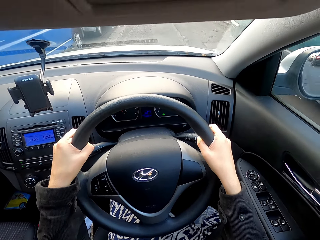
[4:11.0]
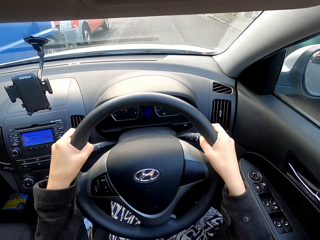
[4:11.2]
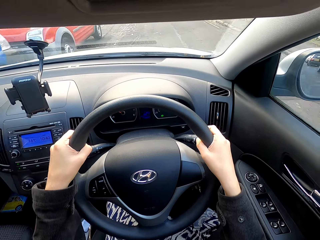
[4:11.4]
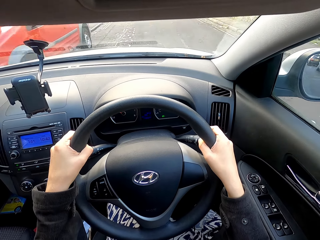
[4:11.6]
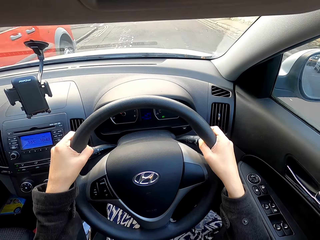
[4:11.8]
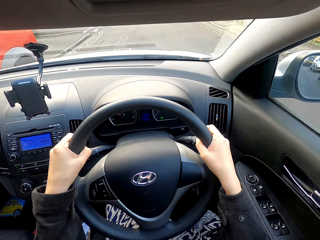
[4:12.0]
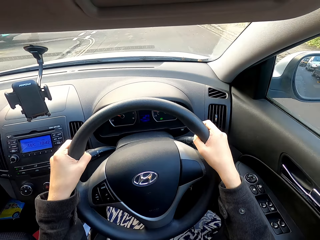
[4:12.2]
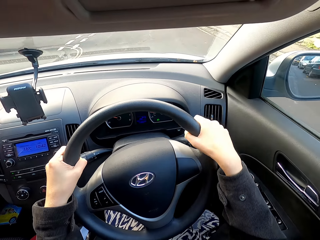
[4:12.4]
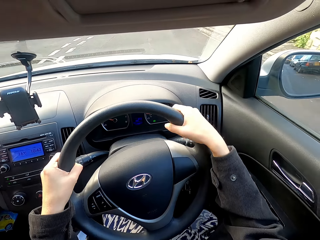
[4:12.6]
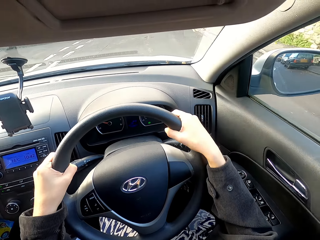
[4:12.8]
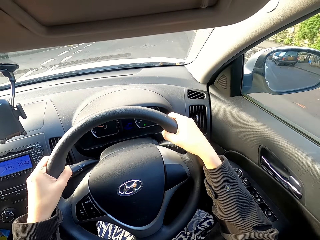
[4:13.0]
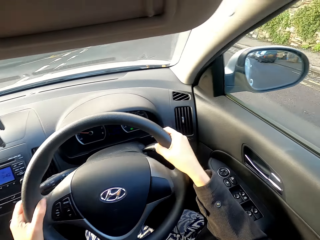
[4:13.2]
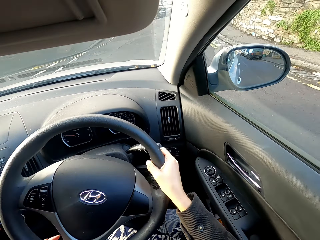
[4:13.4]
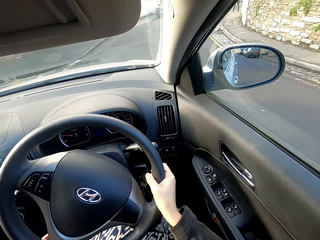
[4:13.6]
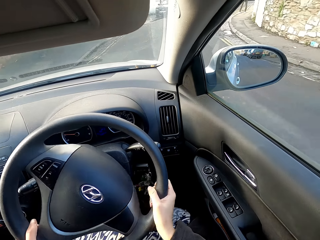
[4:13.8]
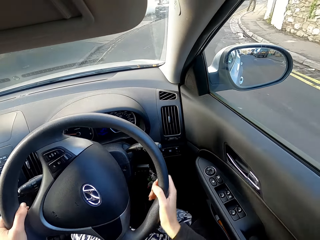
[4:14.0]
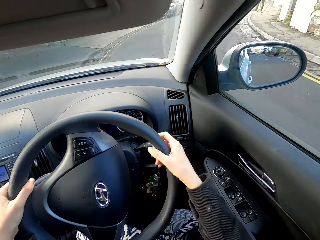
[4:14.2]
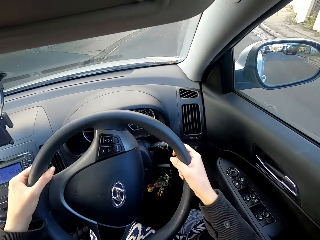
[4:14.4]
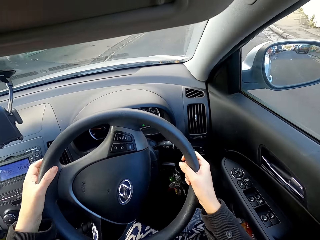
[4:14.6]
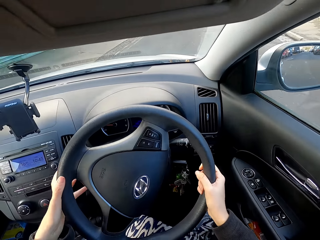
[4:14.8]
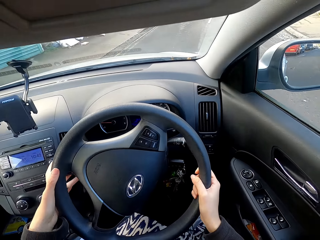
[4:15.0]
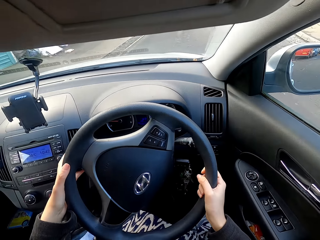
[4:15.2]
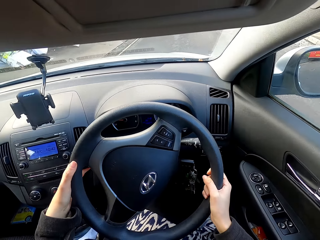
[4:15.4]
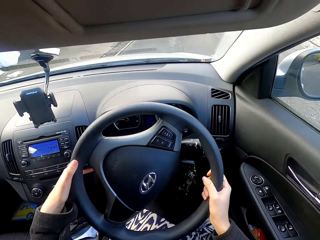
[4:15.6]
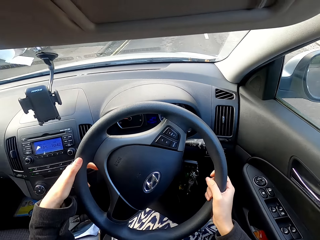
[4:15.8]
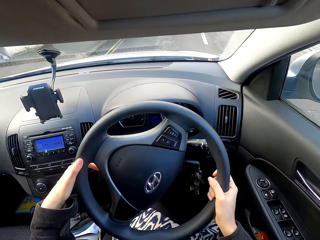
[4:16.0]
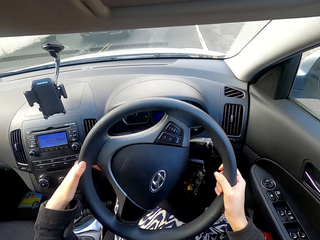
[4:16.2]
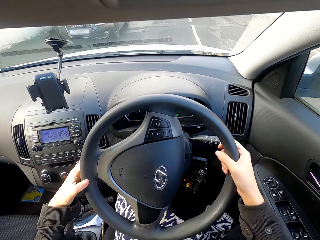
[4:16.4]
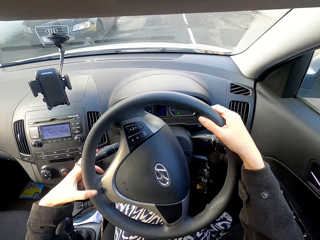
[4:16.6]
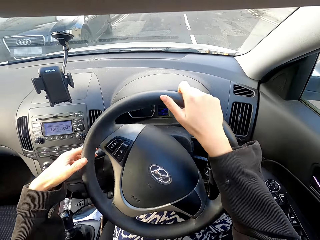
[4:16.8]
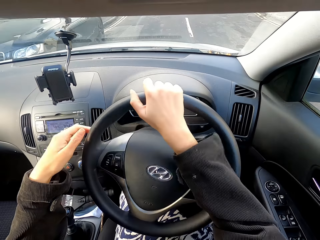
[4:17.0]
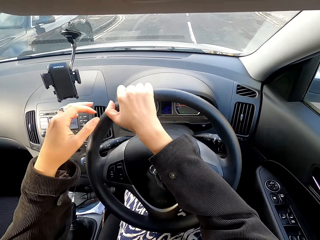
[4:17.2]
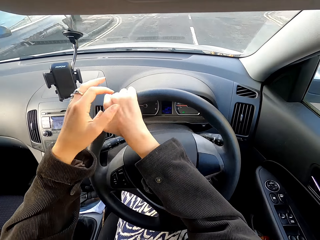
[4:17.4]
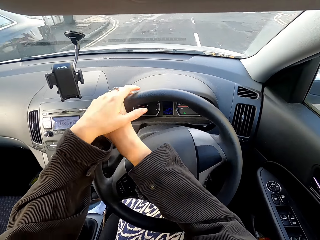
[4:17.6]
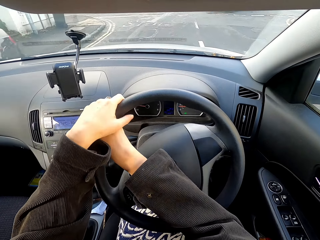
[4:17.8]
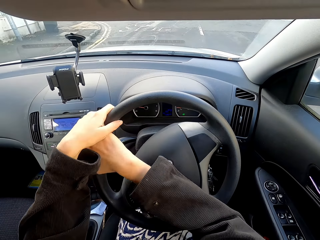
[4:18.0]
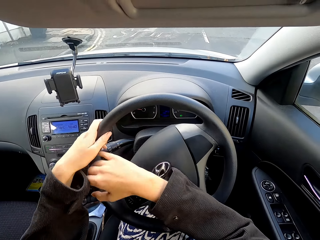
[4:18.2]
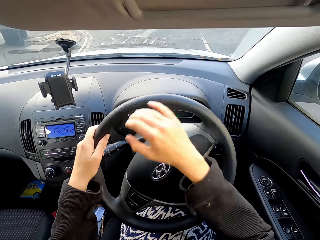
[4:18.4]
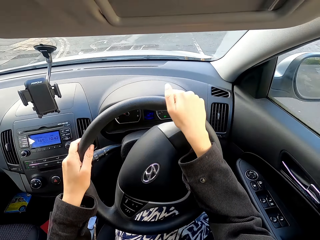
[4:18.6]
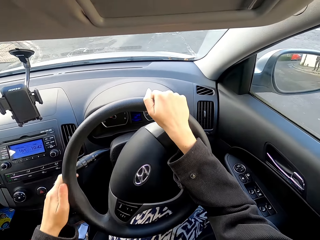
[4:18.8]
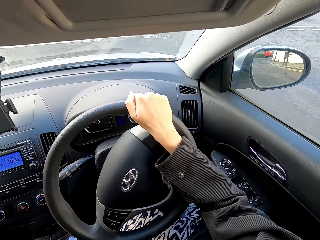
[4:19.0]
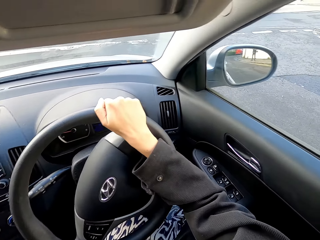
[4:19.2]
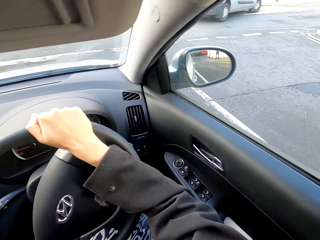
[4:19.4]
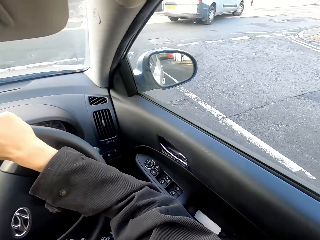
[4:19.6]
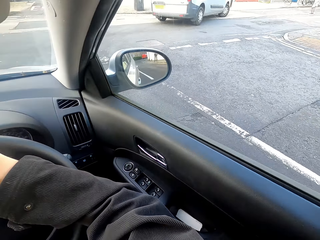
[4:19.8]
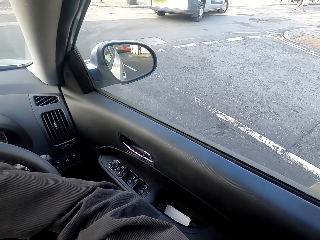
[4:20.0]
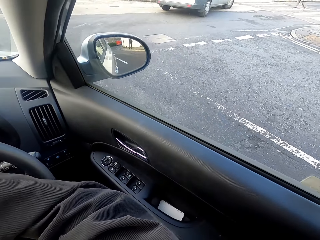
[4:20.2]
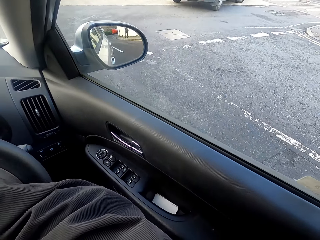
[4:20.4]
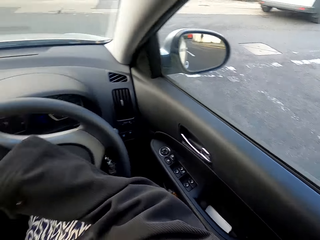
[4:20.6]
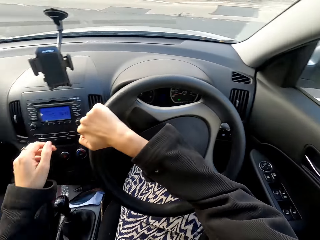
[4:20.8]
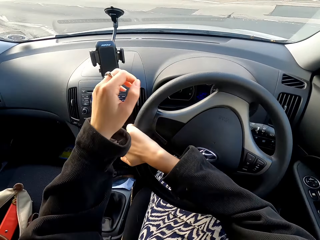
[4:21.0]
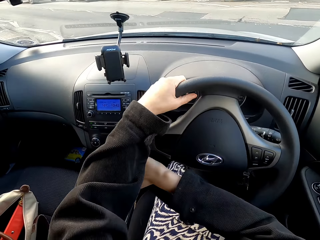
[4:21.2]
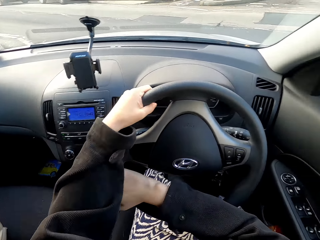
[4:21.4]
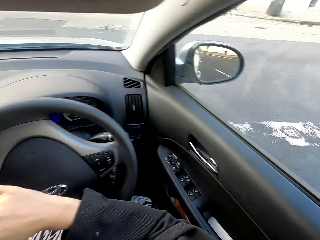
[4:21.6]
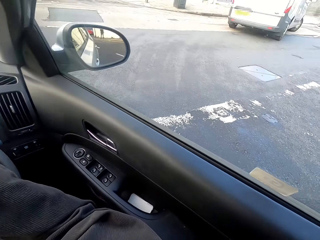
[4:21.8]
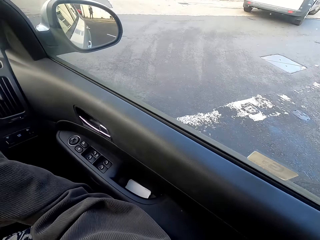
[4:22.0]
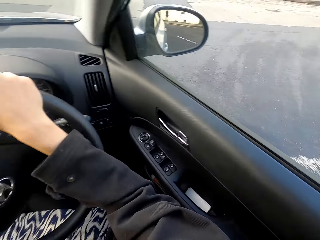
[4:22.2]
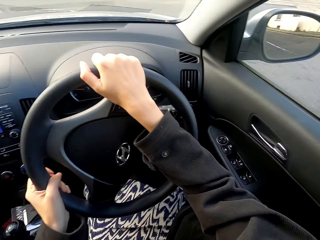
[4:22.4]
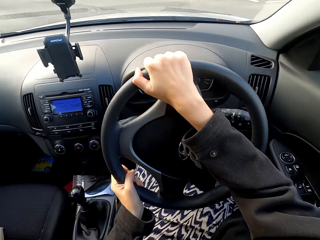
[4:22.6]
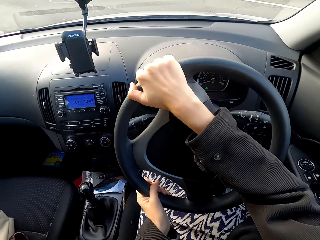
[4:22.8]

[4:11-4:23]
The camera wearer adjusts the direction indicators.

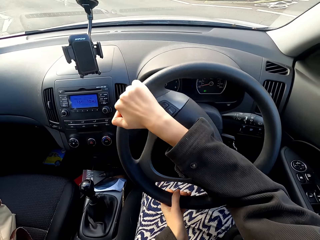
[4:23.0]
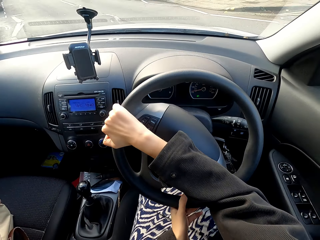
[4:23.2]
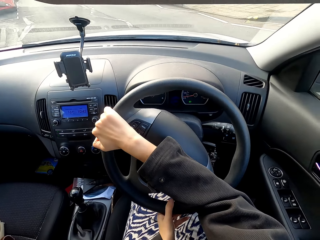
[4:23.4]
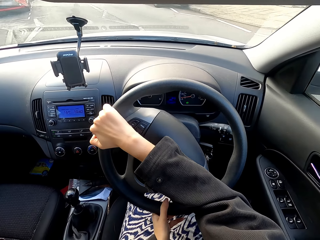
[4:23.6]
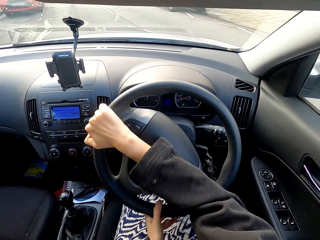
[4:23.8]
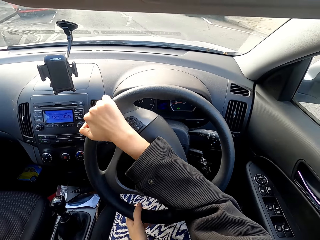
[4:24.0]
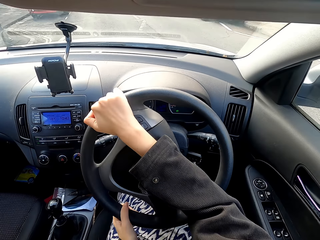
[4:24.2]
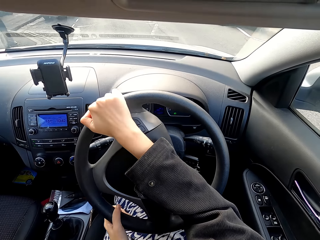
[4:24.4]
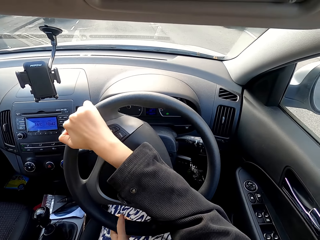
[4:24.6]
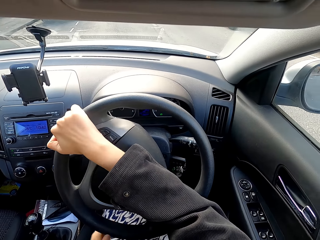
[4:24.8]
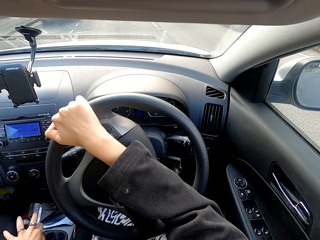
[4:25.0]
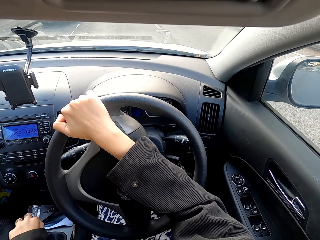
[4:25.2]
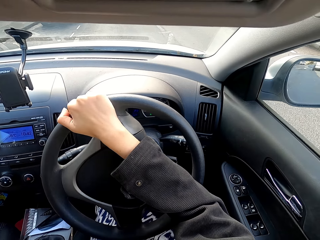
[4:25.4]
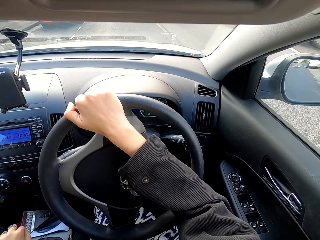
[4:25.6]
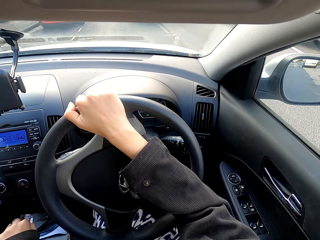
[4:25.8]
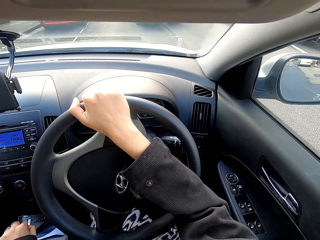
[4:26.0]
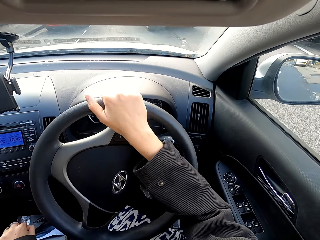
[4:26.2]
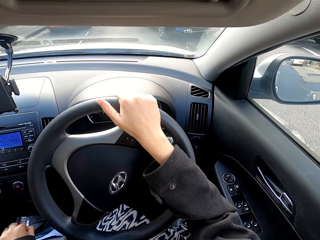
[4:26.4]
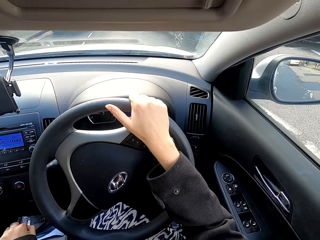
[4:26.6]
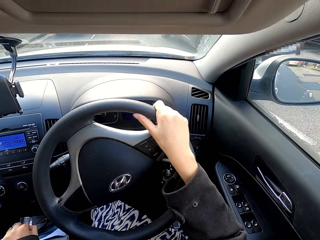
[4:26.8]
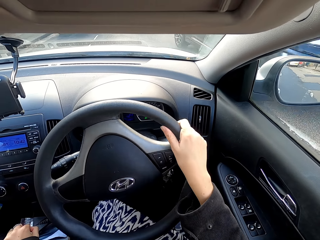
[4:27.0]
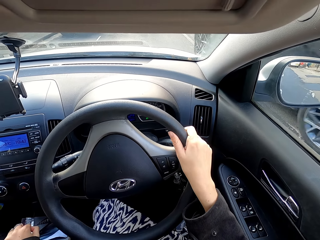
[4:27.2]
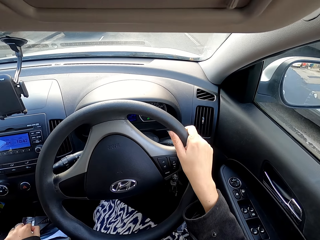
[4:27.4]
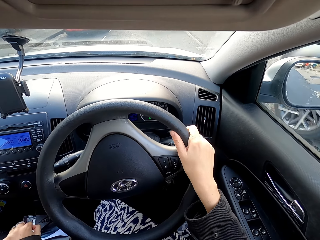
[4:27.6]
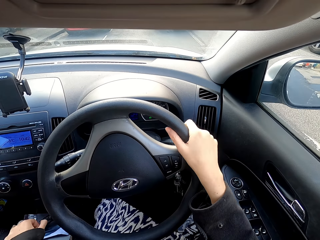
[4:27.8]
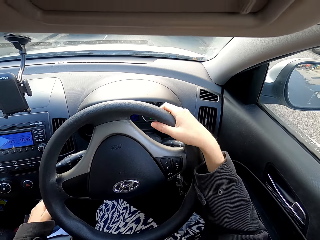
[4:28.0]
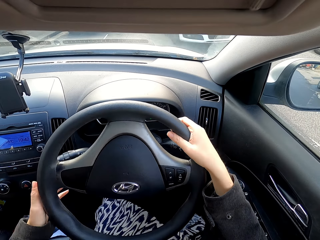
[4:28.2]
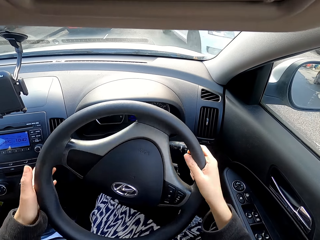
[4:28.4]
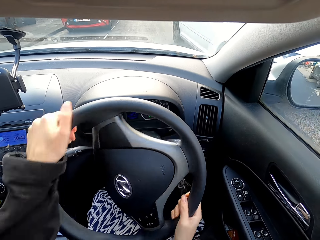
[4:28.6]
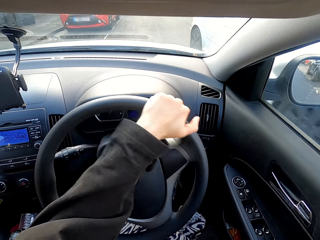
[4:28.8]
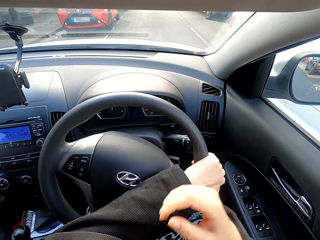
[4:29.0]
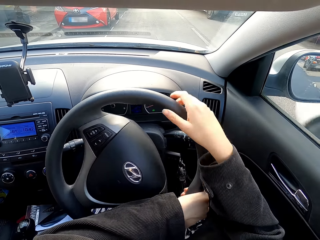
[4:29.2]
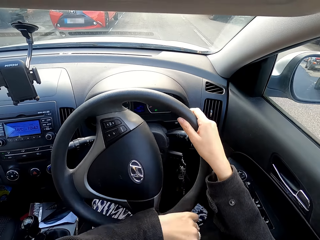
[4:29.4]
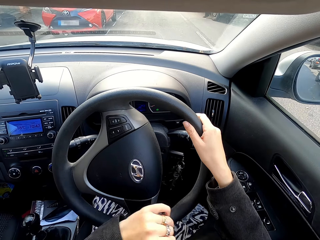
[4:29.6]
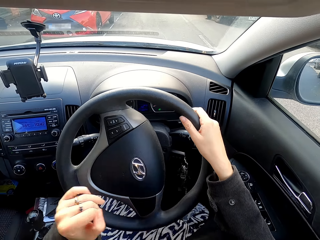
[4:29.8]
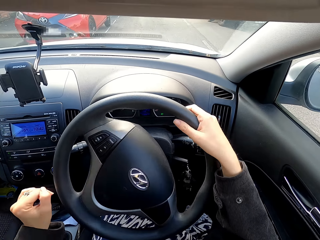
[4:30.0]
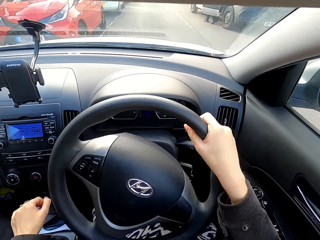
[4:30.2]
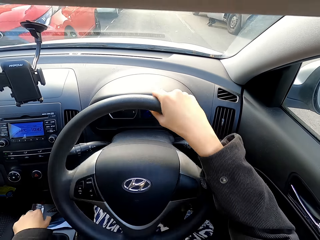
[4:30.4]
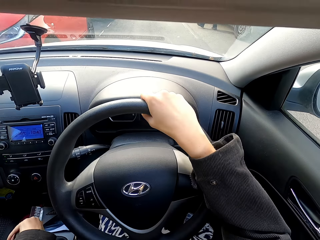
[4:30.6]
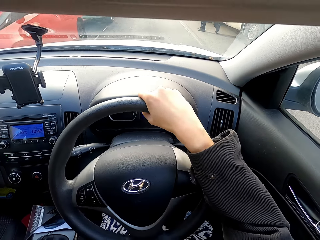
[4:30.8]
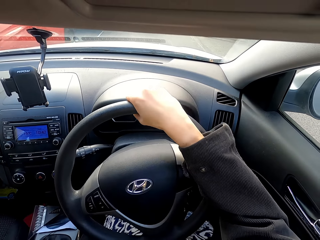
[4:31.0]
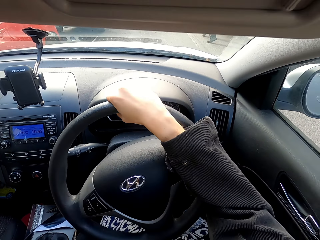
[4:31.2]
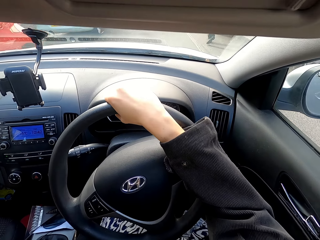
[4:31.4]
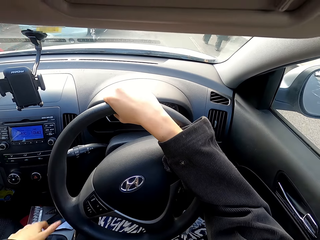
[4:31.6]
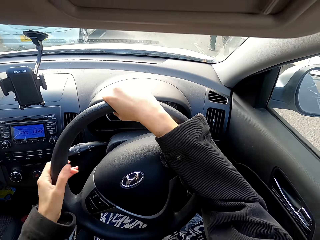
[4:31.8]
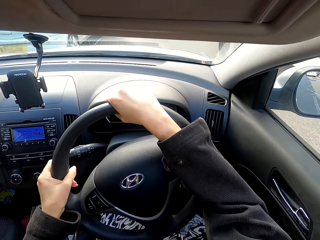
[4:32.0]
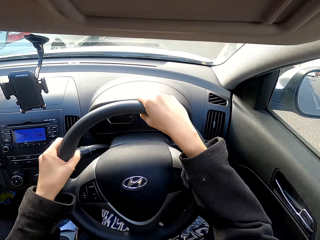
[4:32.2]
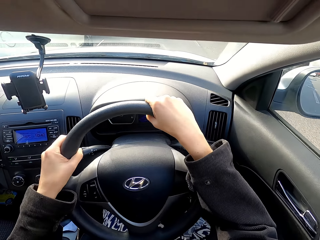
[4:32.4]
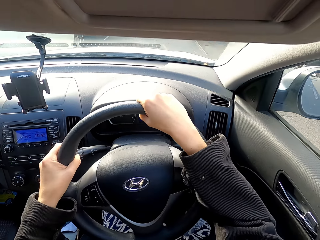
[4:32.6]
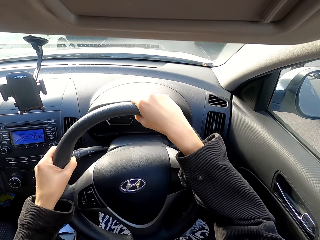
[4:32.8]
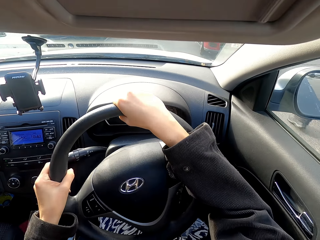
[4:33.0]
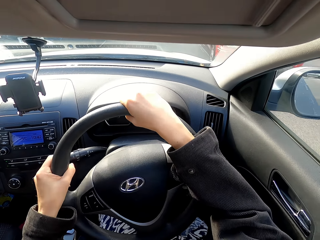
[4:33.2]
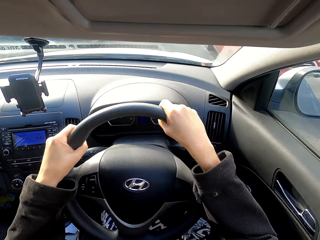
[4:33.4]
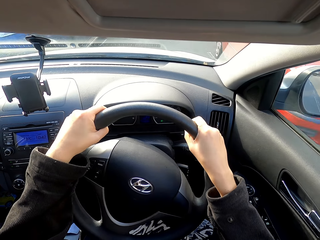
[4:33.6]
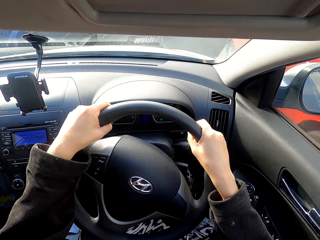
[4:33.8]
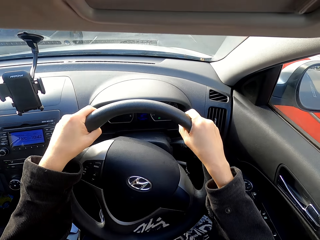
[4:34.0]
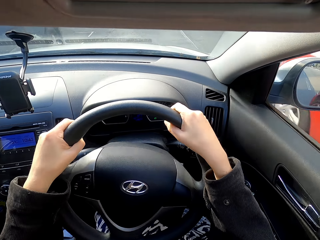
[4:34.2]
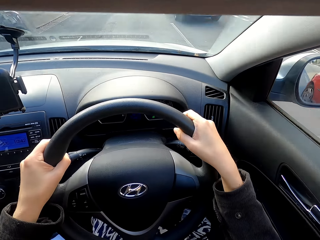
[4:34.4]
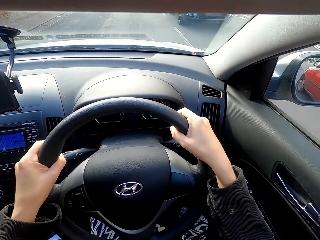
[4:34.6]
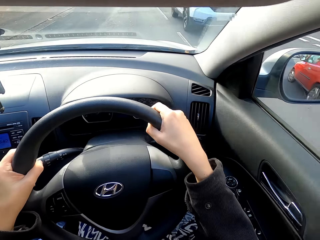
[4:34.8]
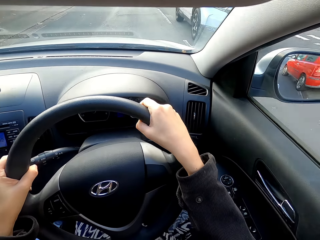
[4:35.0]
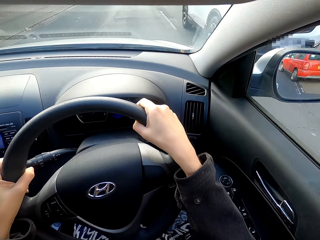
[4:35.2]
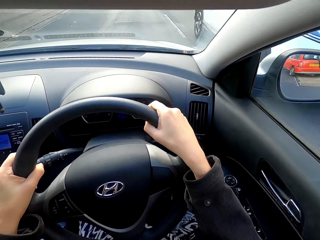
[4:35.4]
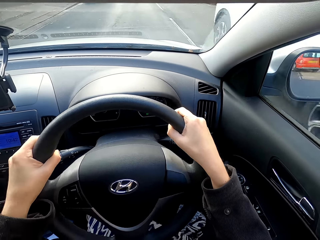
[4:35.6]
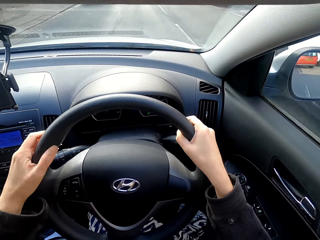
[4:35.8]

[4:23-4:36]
The camera wearer changes the car gear. They control the steering wheel.
